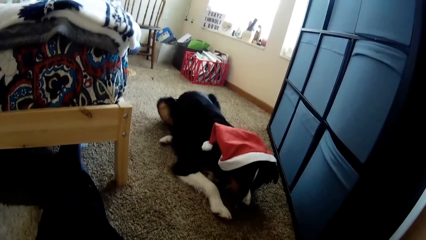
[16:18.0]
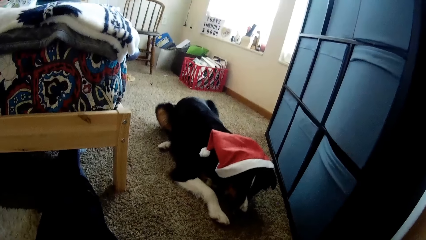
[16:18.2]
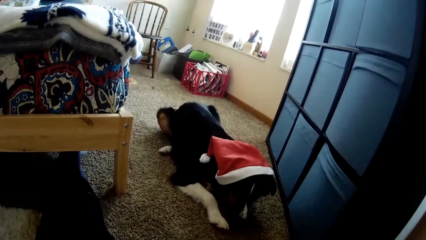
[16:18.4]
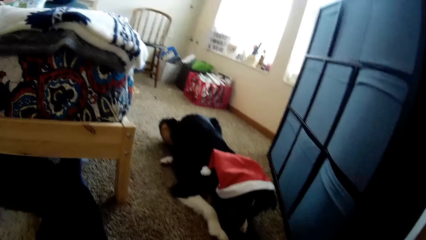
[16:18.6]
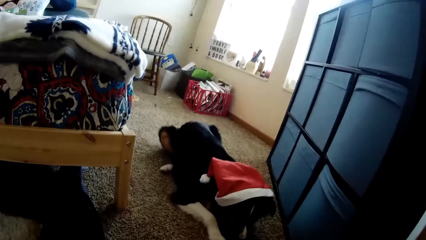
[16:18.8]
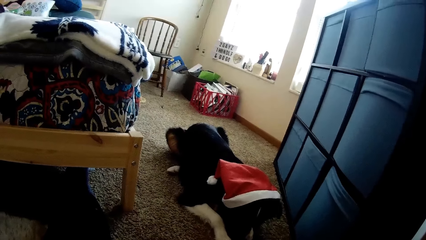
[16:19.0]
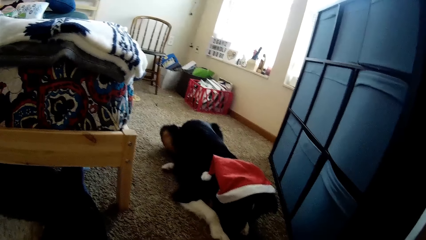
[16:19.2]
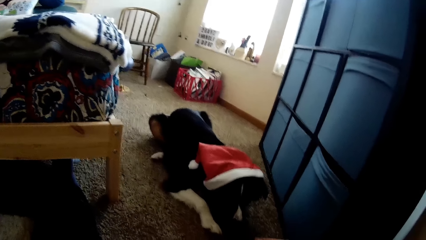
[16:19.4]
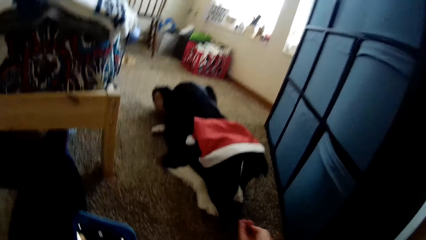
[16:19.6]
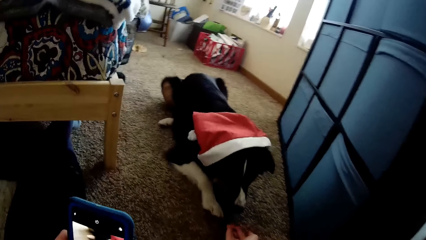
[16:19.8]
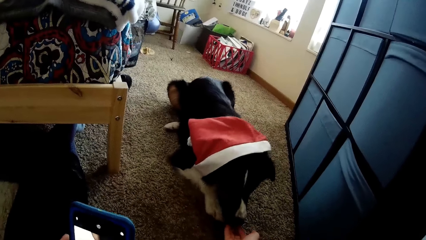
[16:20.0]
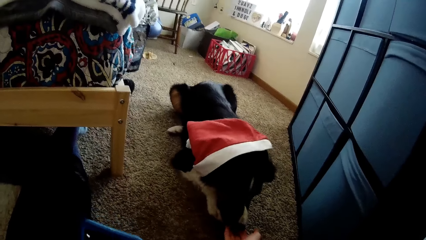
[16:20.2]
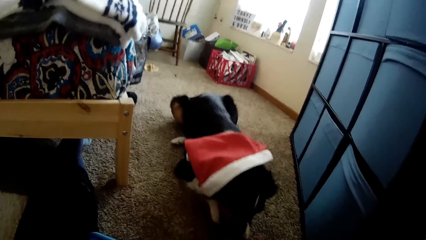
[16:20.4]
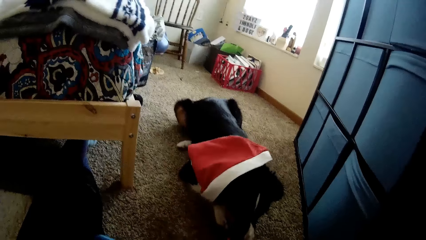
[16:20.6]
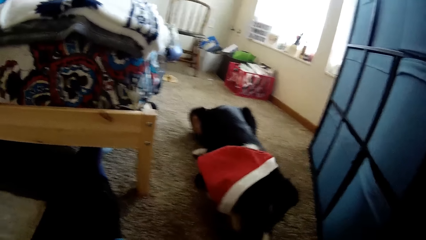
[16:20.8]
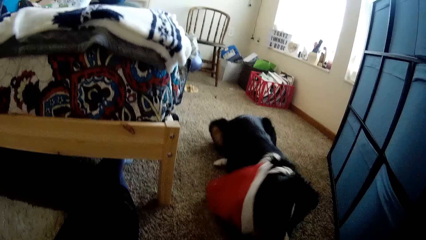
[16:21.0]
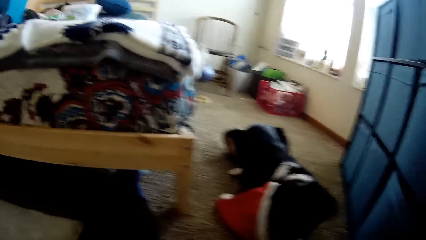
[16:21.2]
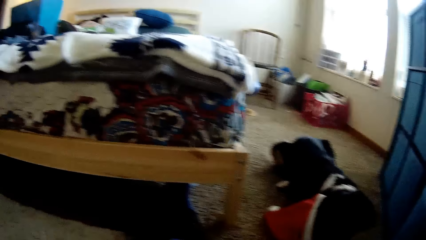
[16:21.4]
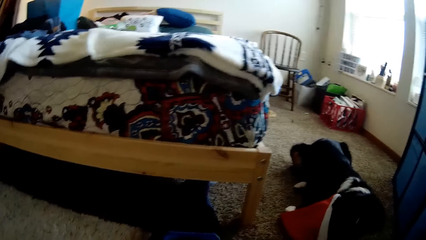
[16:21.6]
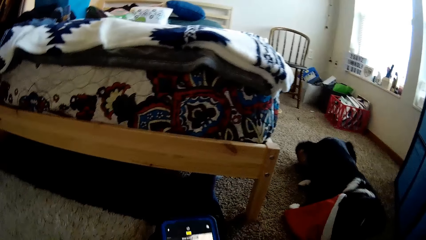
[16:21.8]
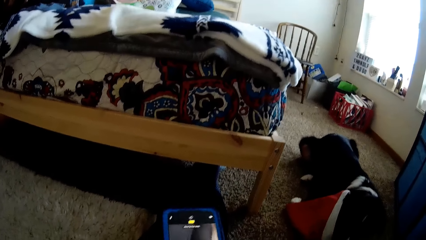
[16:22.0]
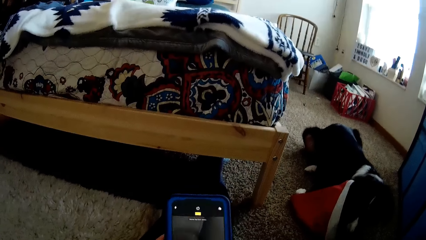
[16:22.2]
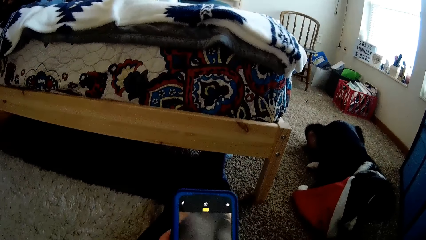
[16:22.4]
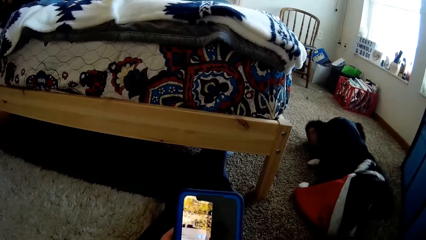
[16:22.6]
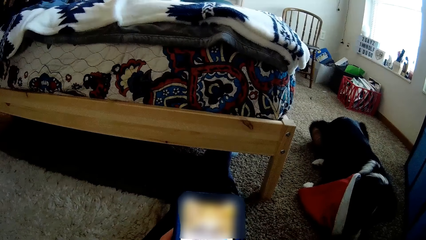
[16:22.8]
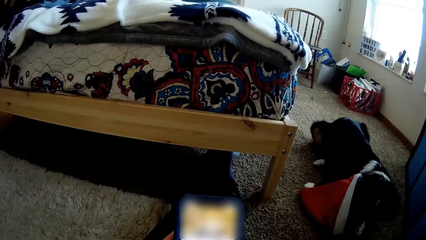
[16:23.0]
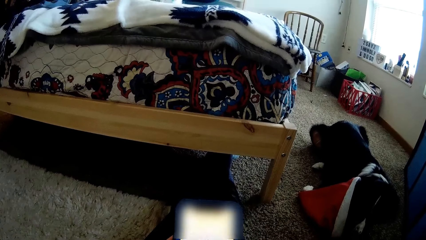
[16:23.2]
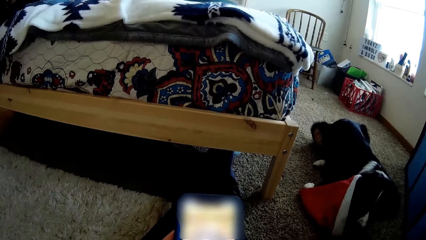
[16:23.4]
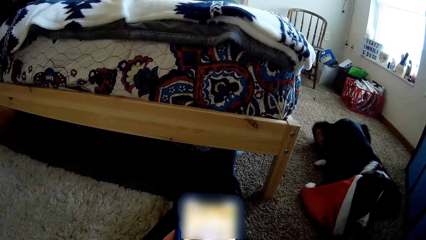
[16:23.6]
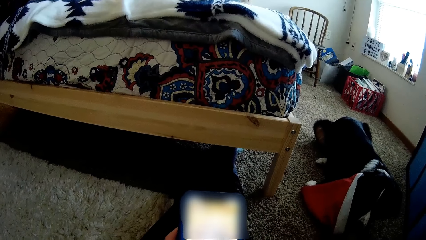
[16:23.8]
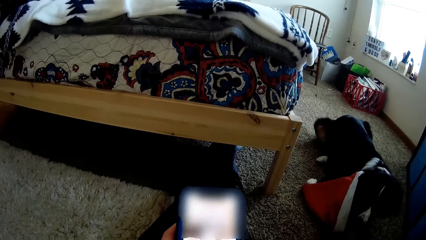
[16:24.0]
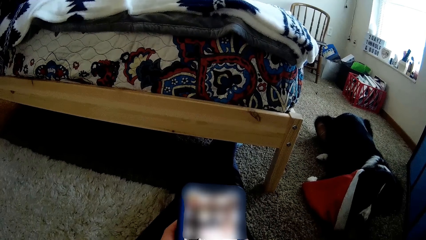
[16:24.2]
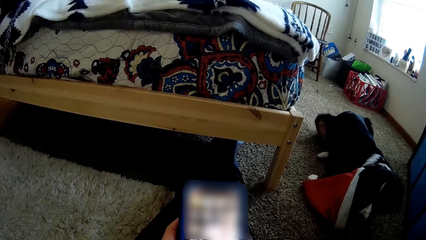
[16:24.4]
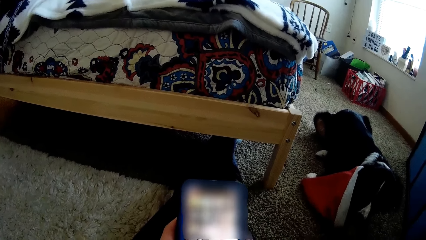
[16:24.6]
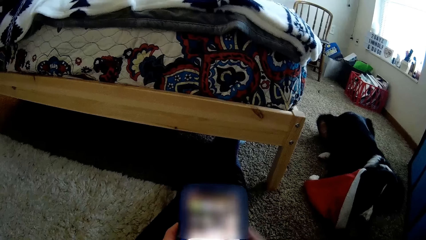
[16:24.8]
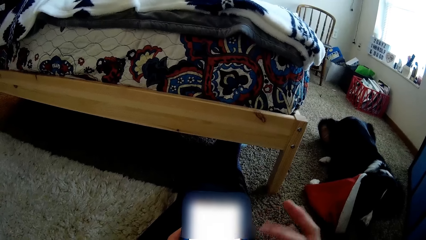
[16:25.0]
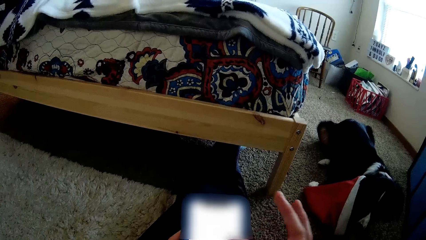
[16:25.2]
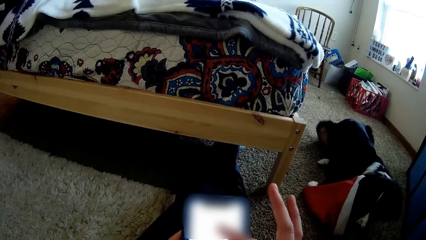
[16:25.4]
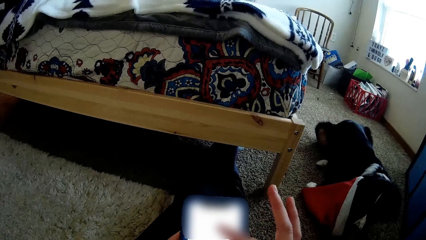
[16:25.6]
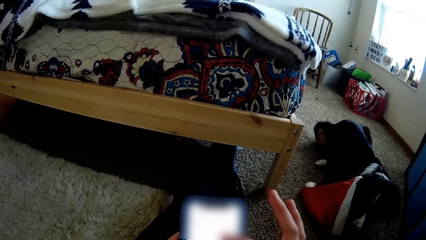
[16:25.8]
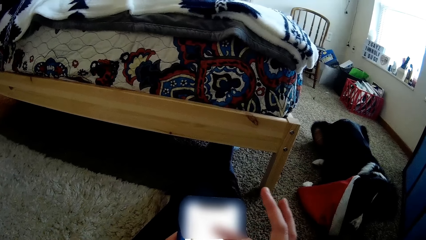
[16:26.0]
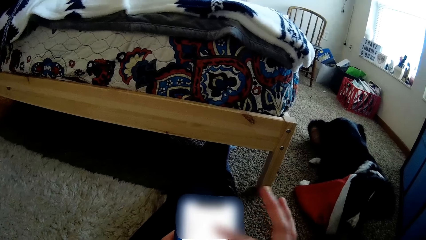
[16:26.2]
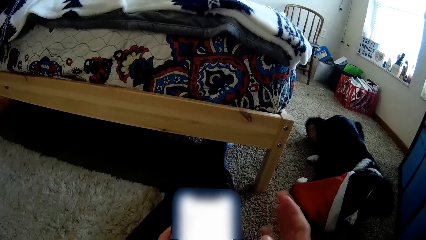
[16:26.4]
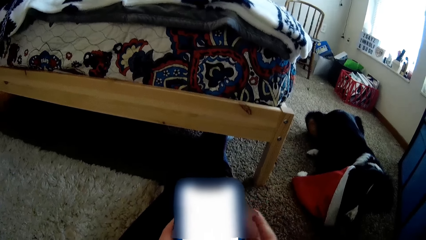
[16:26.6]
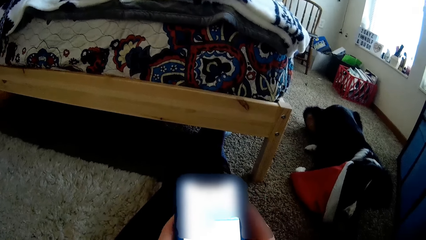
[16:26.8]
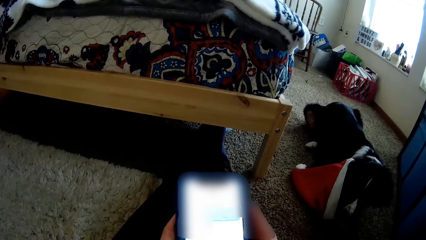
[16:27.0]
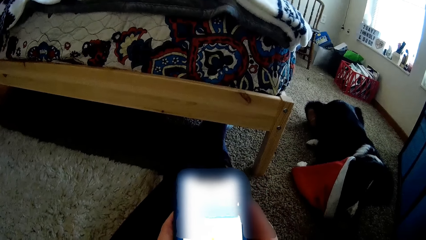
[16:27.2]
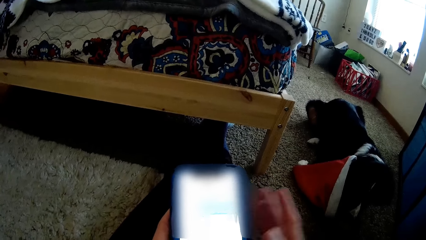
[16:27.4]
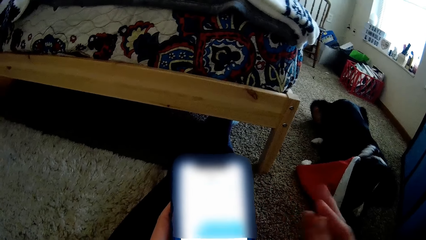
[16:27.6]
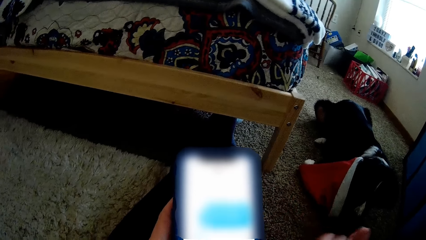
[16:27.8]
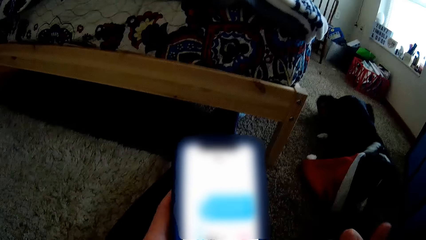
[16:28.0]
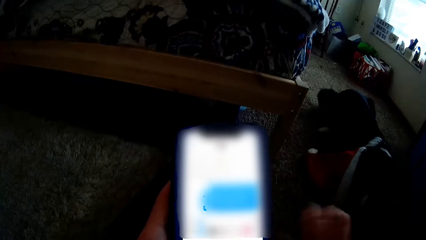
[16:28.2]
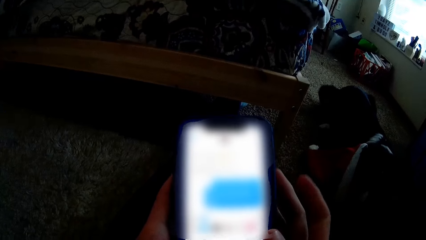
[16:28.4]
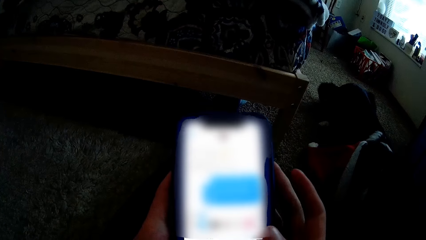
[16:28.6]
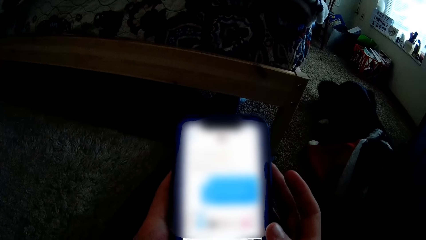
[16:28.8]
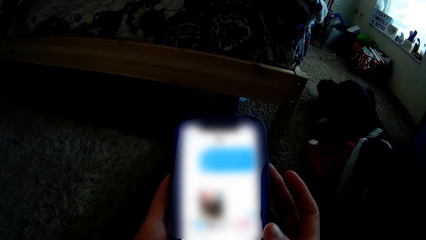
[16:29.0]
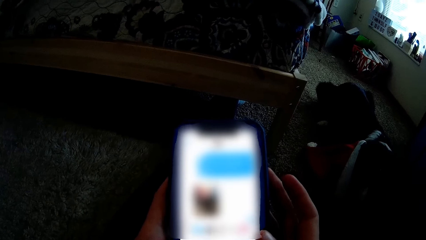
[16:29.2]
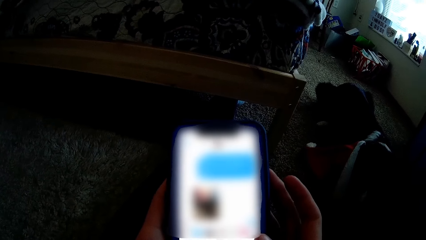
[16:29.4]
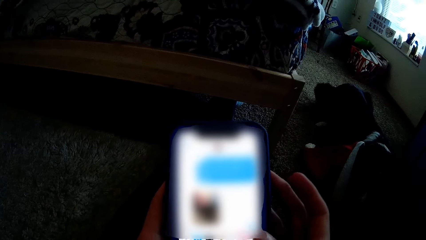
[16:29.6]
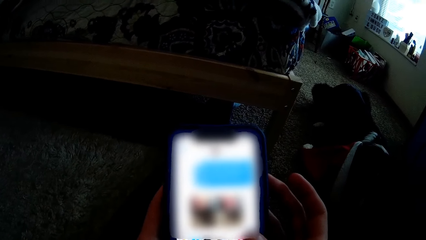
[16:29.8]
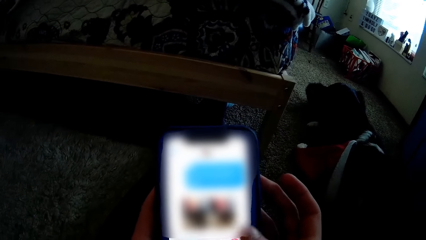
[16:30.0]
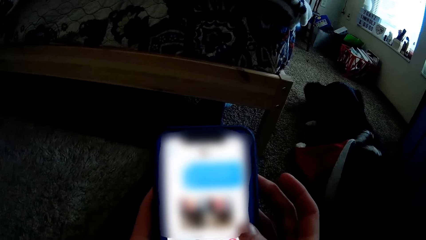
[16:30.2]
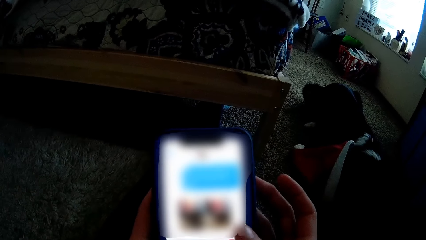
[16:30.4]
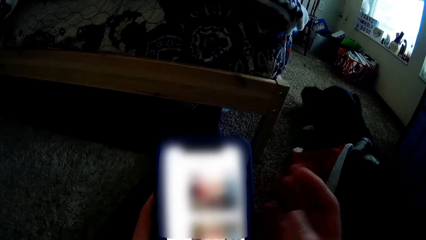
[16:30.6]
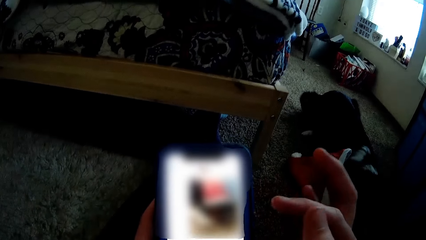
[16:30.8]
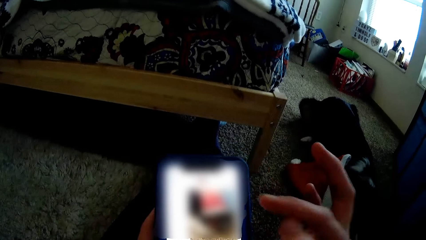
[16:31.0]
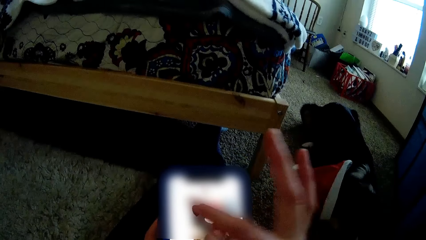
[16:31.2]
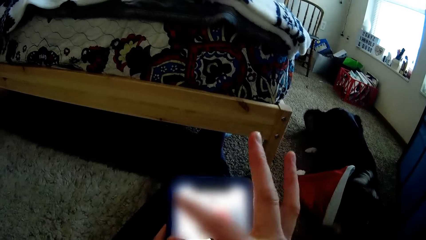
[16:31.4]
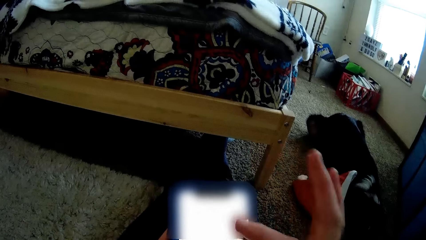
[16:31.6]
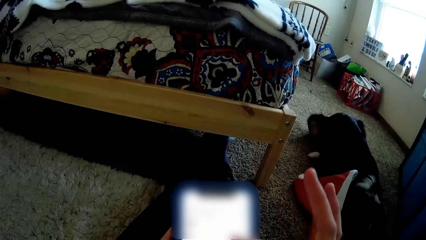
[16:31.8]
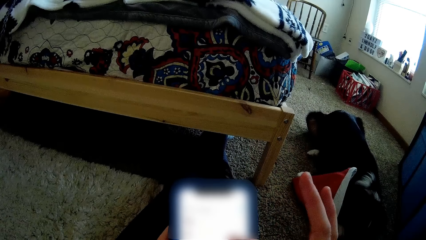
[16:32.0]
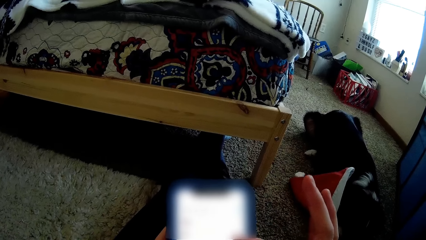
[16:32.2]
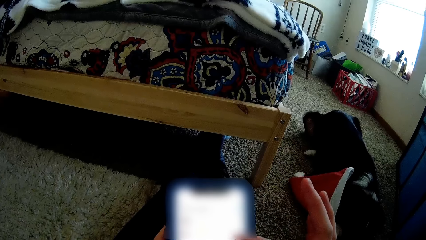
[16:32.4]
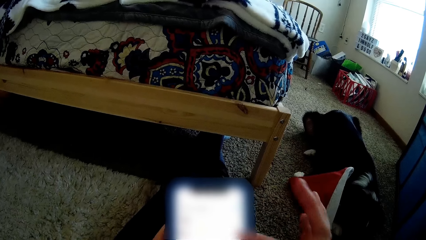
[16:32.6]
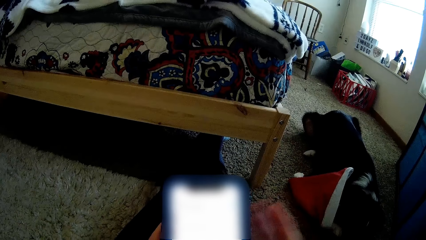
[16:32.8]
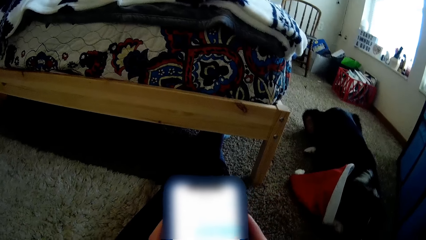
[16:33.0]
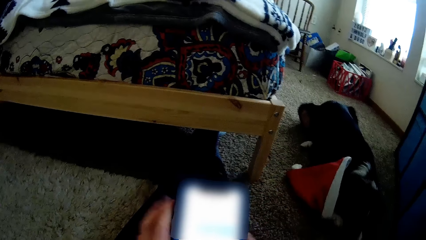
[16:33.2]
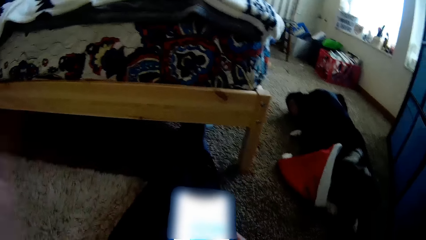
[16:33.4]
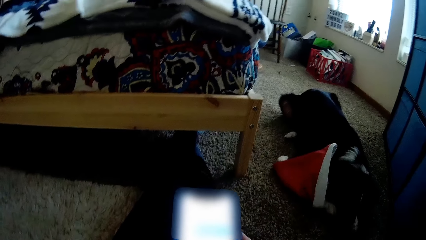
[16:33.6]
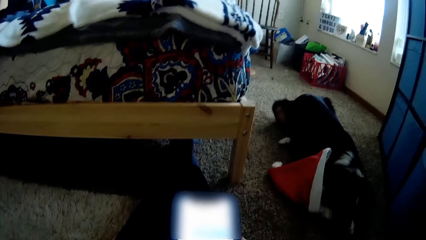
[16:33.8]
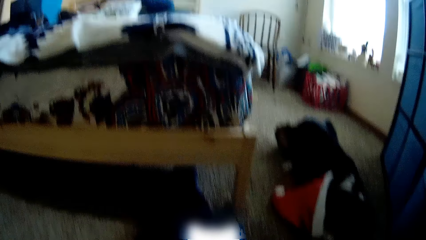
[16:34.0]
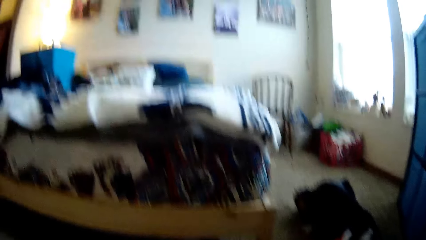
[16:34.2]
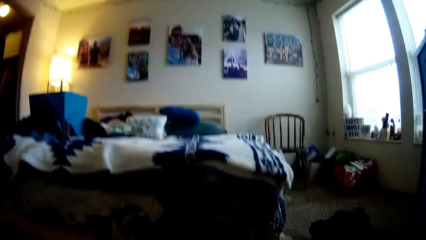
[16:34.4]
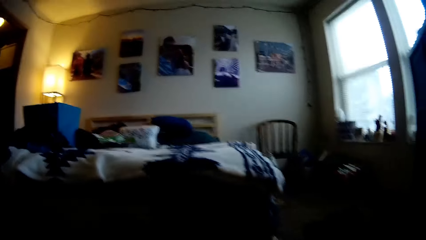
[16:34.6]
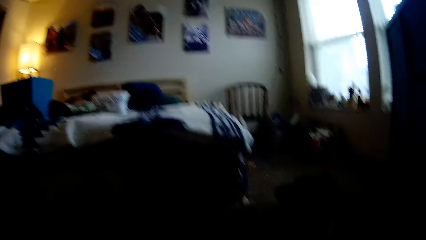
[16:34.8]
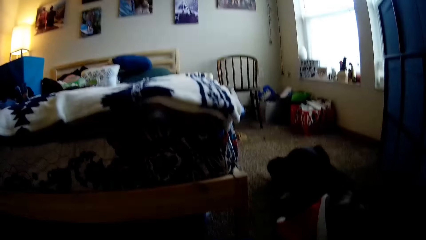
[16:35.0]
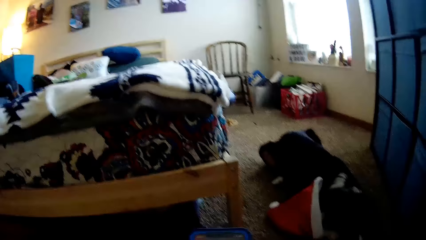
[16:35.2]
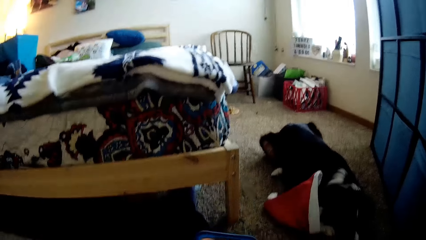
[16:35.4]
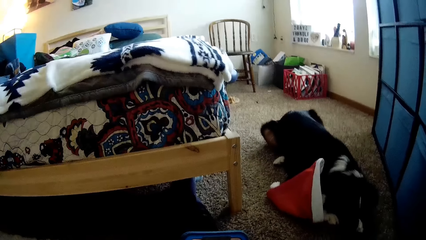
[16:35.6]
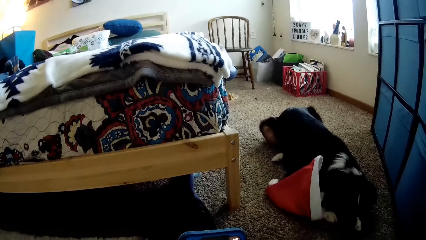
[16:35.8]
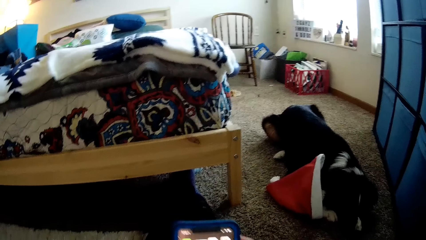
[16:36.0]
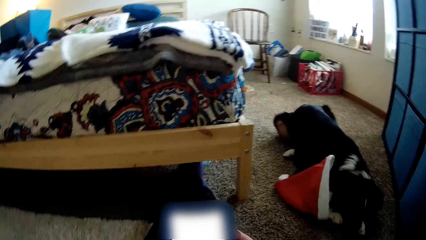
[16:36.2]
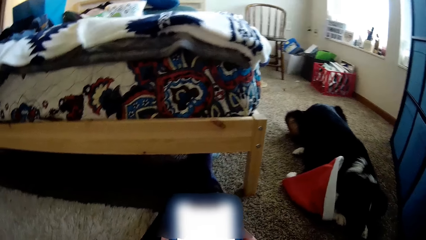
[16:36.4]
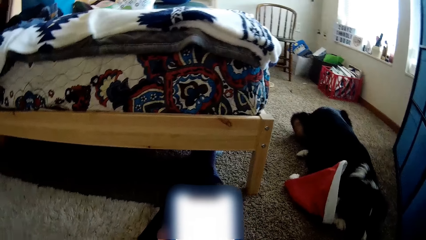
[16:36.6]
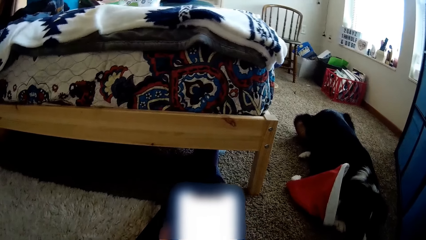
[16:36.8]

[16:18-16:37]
The camera wearer feeds the dog with his right hand. He presses the smartphone with his left hand. He presses the smartphone with his right hand. He holds the smartphone with both hands. He removes his right hand from the smartphone. He holds the smartphone with both hands. He presses the smartphone with his right hand. He removes his left hand from the smartphone. He looks around the room.
